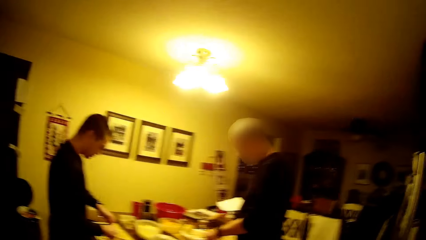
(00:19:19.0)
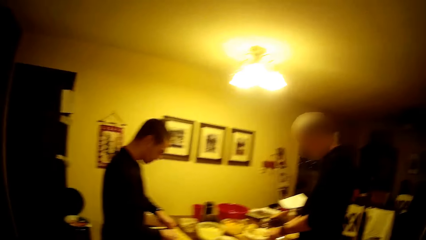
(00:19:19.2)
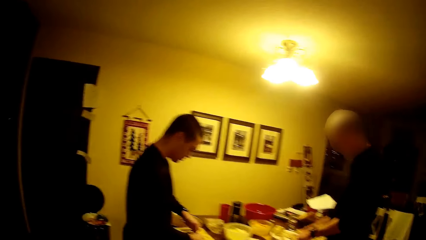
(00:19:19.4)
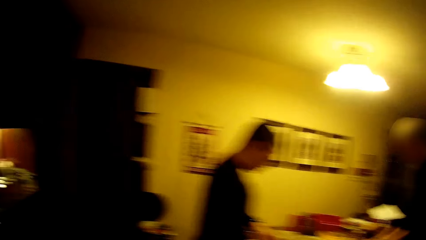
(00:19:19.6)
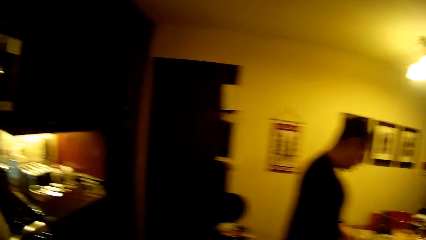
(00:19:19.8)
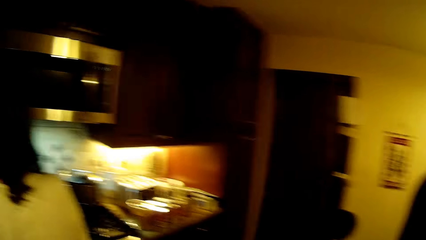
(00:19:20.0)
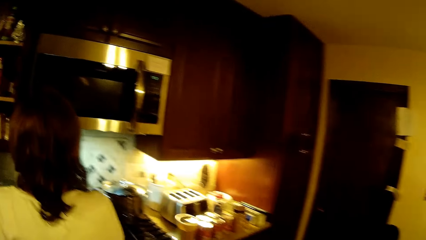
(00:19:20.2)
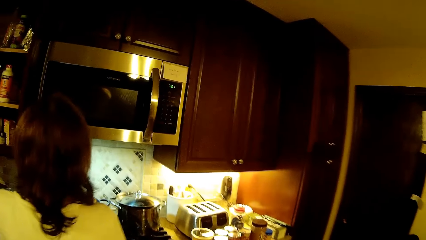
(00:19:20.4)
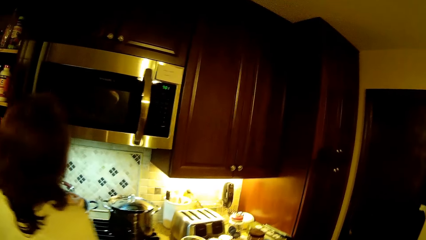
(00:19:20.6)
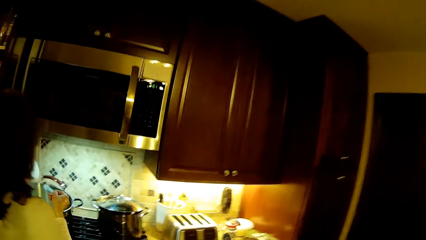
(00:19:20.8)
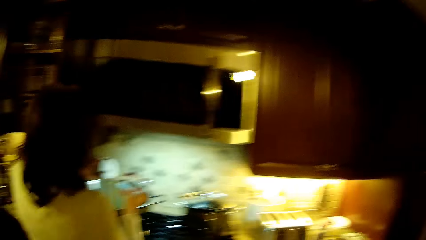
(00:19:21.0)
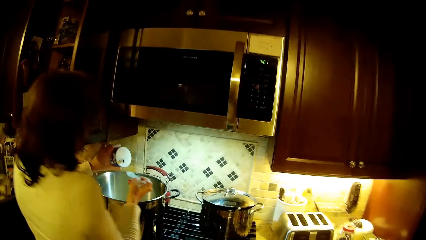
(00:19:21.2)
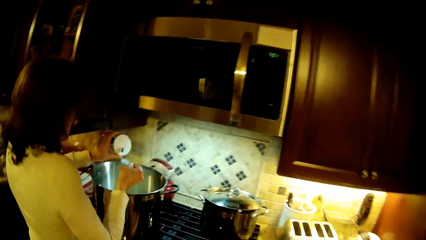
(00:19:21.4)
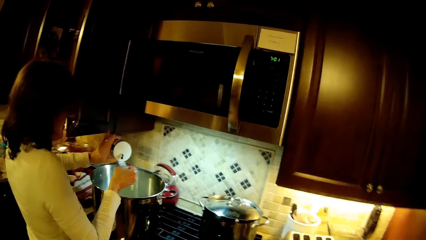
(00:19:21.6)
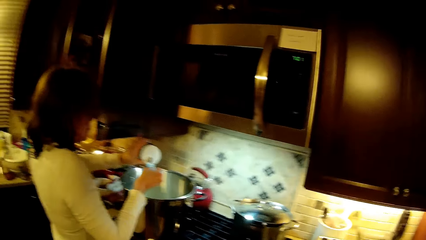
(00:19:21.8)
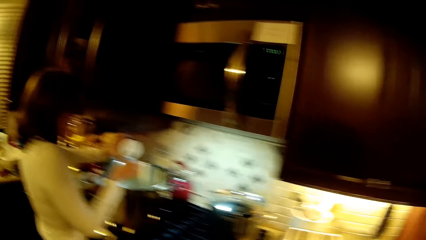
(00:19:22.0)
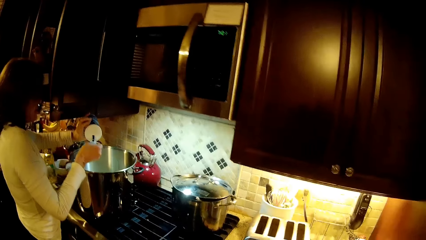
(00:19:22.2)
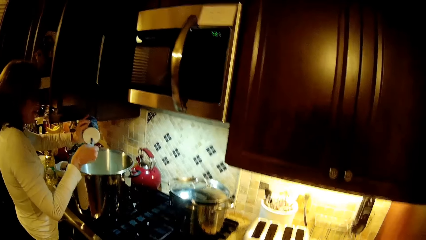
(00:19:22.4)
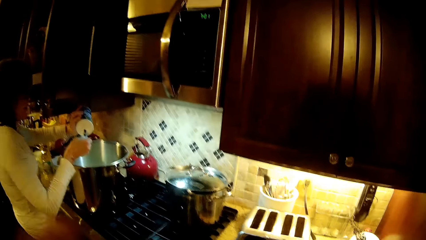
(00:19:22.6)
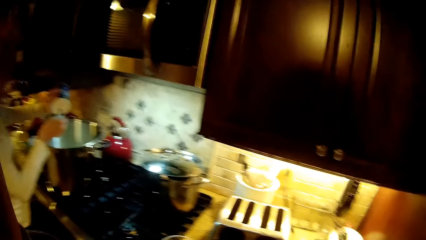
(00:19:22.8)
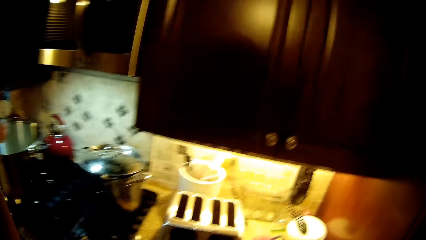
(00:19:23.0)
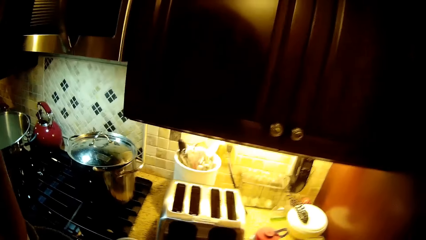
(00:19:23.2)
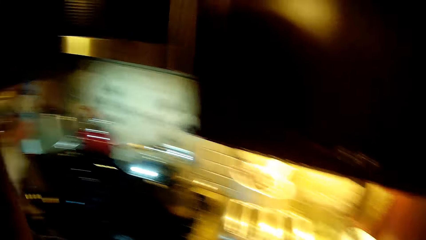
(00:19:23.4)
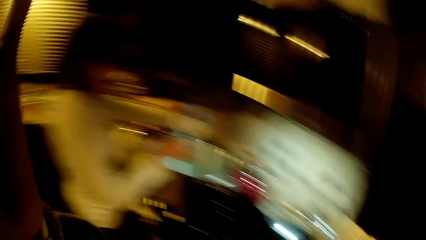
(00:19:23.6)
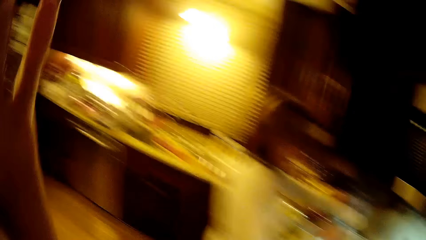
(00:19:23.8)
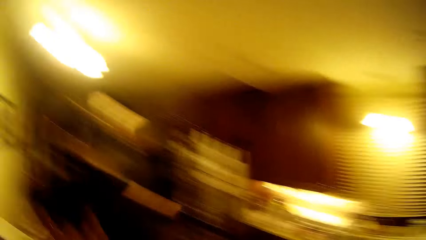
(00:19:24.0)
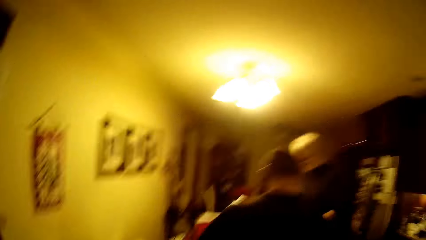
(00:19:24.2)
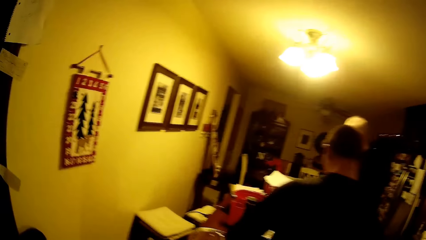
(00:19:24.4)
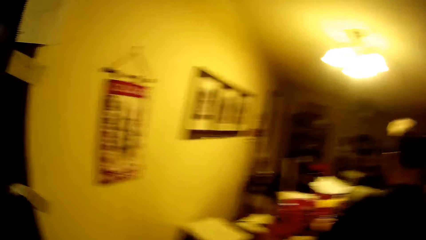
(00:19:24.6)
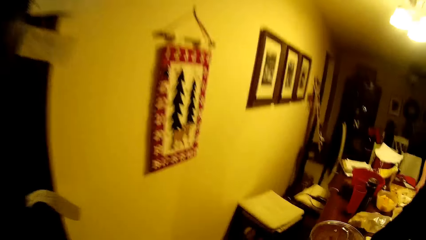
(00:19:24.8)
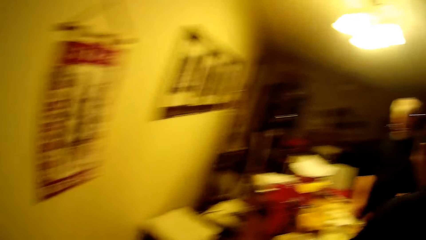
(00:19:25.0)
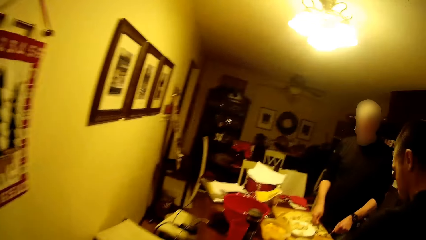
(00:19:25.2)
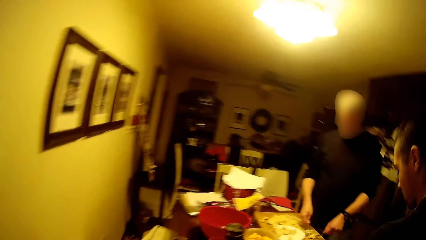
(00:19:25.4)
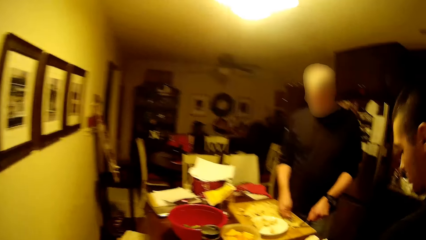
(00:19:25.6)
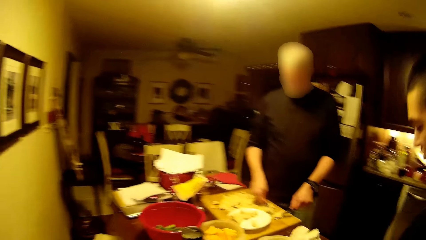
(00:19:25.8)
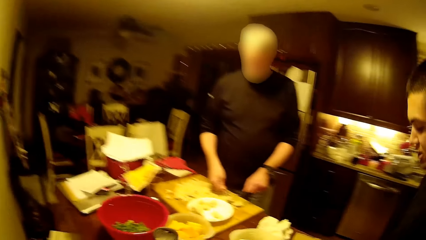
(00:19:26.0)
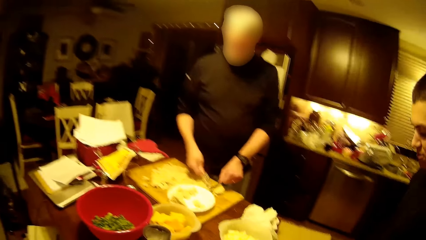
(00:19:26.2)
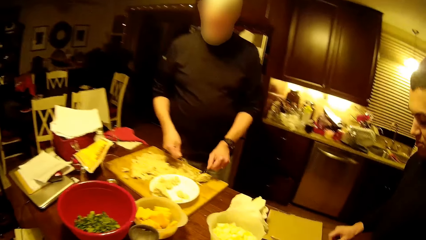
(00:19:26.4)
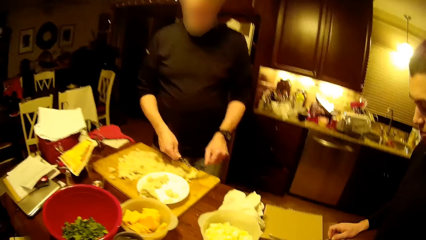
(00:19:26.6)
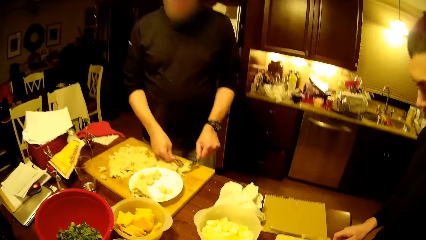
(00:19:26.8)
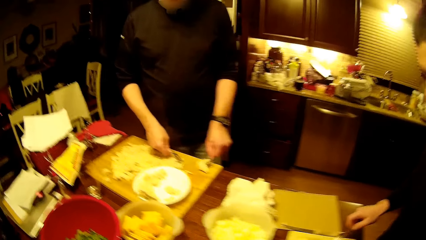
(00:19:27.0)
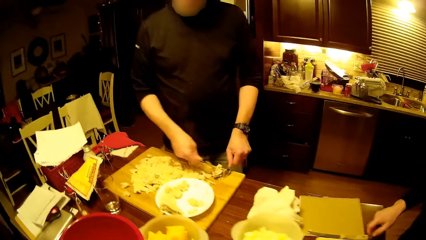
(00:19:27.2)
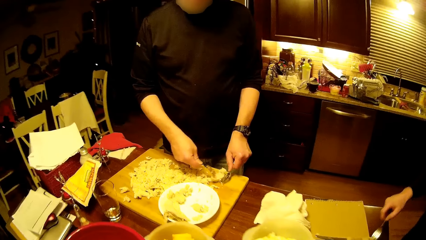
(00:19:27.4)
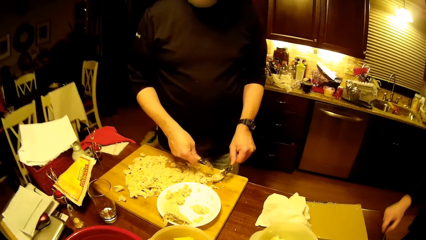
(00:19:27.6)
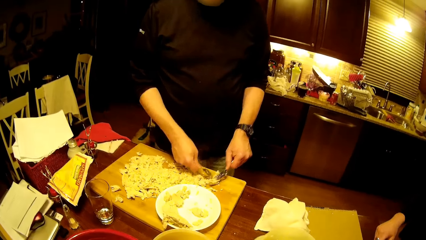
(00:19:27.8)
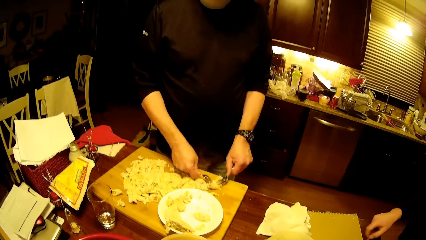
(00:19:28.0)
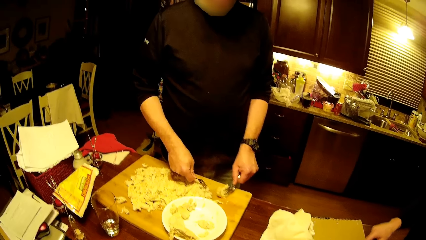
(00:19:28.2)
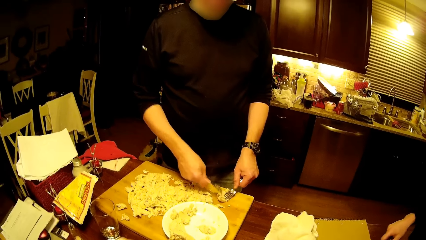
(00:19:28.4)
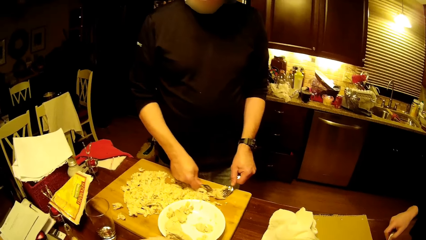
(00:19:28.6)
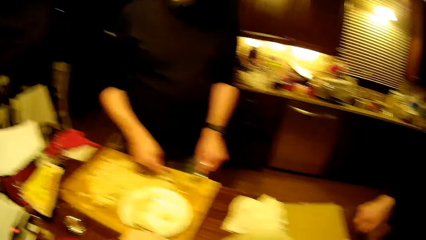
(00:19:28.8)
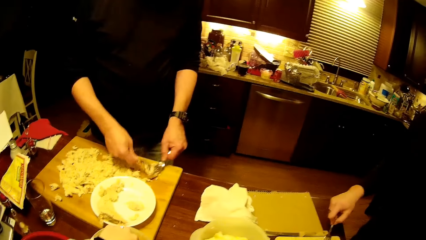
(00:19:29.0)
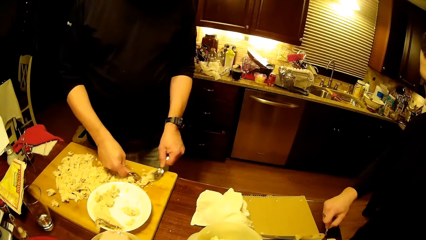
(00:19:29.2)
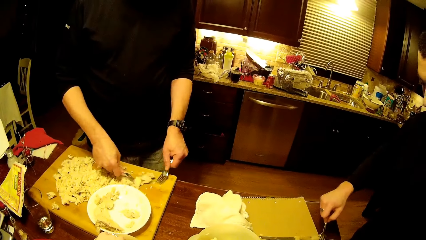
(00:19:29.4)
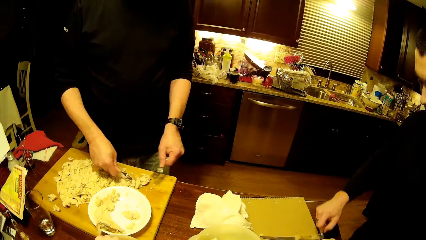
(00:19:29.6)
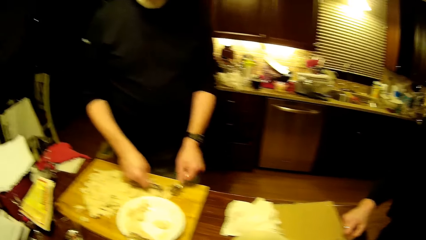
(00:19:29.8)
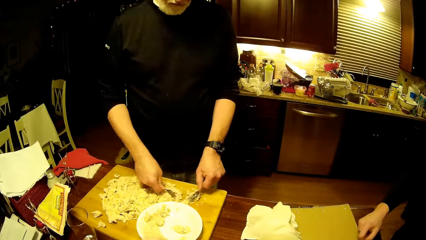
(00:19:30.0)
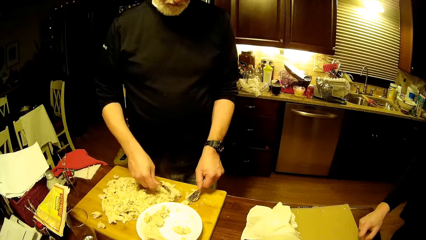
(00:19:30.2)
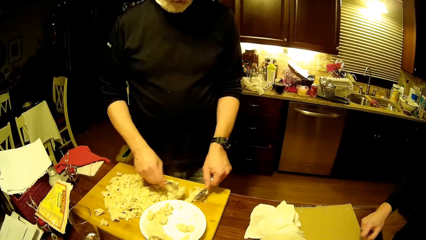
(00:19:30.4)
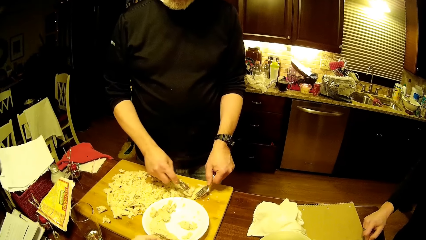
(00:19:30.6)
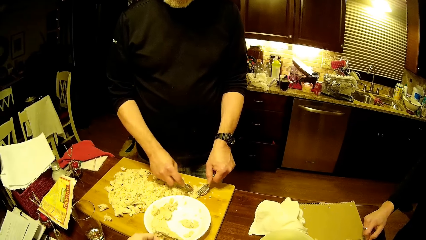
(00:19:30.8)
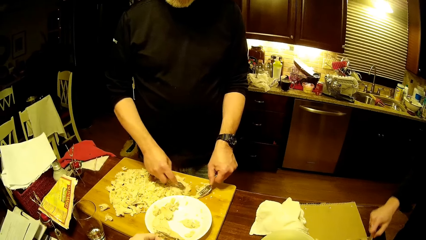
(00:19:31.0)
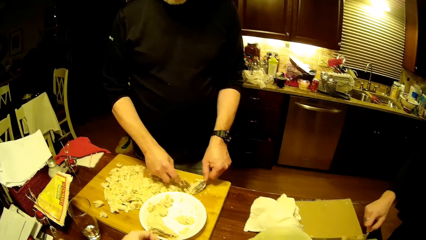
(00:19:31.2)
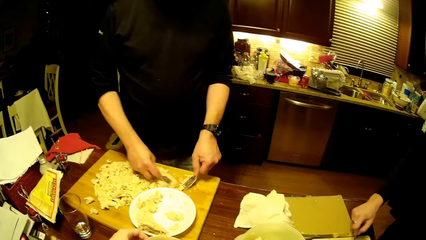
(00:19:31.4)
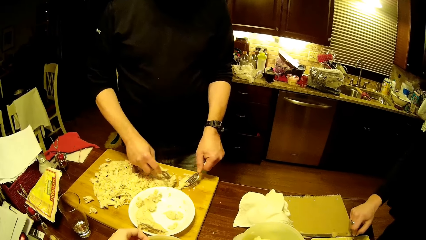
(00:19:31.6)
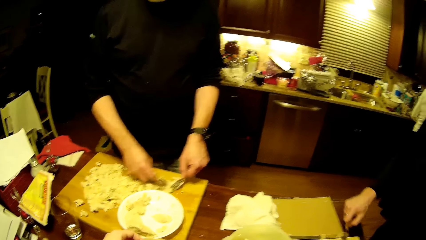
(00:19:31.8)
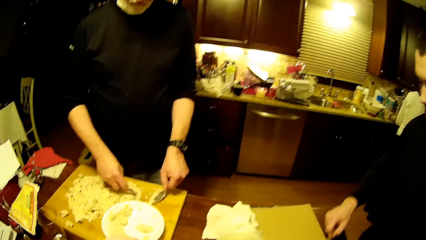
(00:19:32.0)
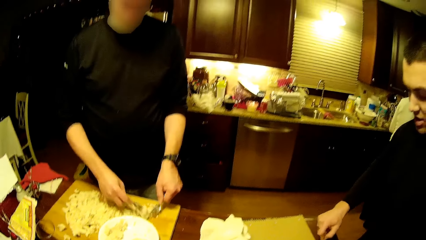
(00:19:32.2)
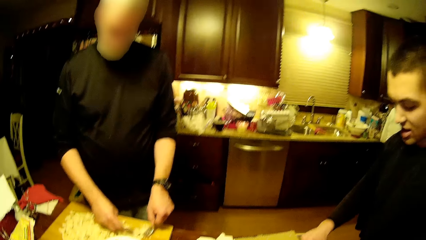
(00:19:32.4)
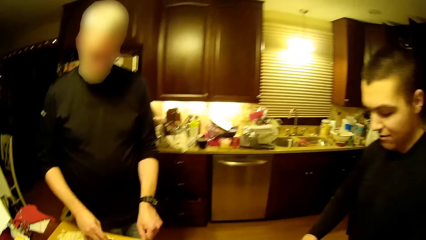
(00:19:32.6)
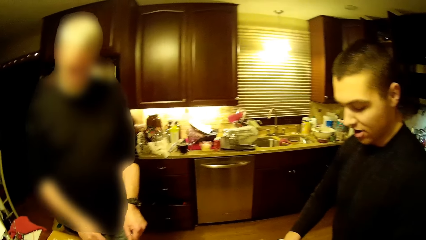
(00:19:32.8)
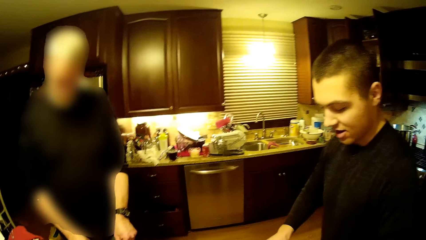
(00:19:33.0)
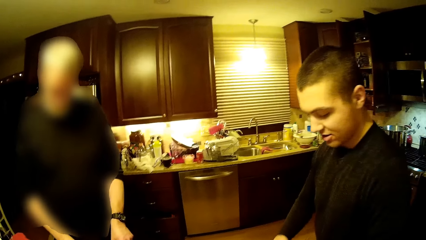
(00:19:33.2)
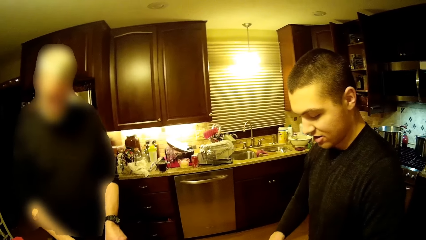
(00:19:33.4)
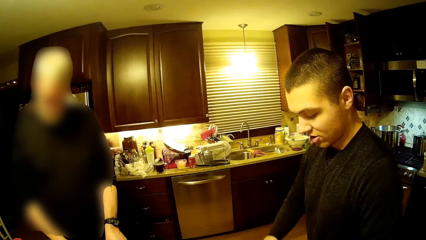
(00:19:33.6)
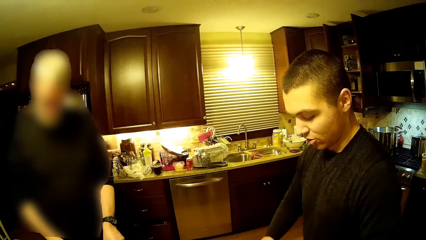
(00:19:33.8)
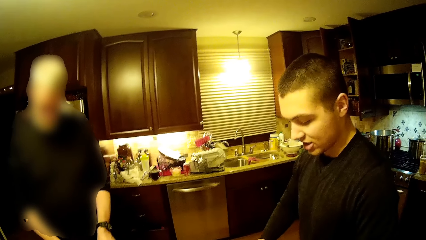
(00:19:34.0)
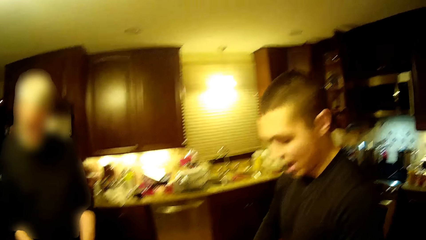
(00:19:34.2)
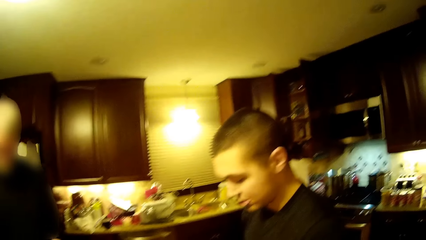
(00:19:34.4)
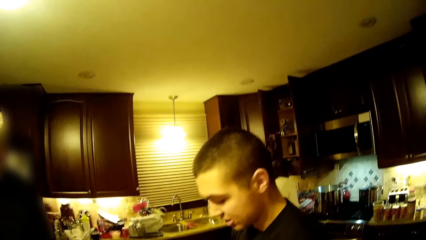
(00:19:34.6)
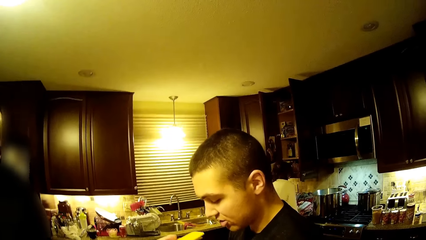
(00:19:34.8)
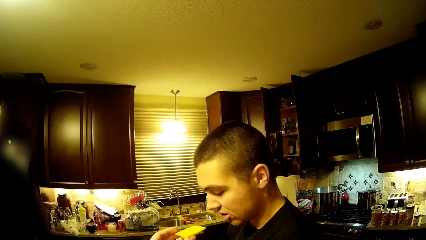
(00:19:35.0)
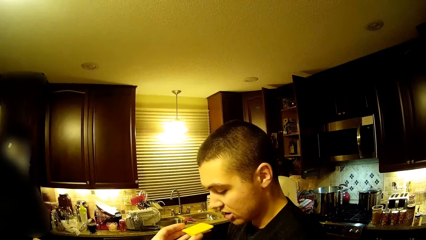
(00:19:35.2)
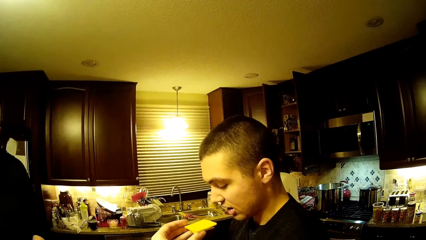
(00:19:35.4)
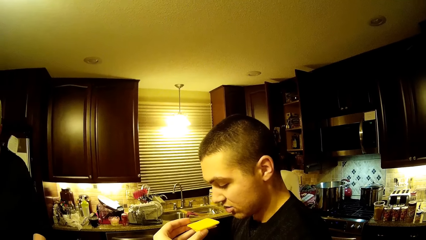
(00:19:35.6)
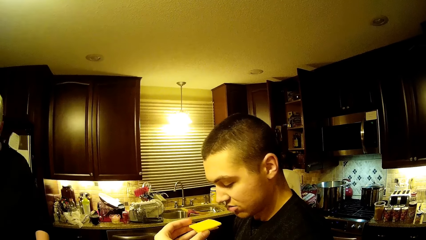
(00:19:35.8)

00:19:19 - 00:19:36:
The camera wearer walks. They put something in a spoon. A woman puts something in the spoon. The camera wearer puts a hand up, adjusts the camera, and walks around. A person cuts something. Another person cuts something. The camera wearer picks food from the bowl. They look around.
